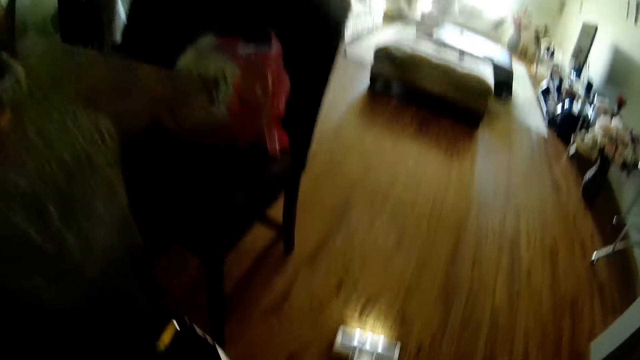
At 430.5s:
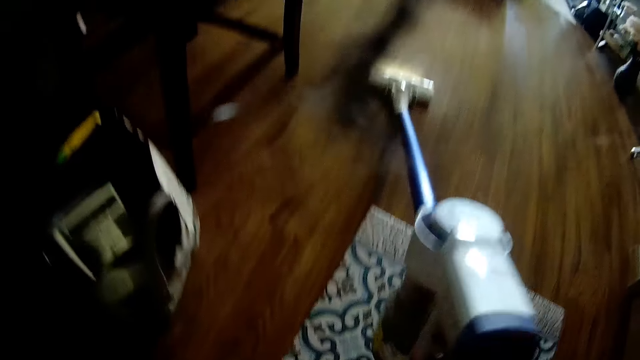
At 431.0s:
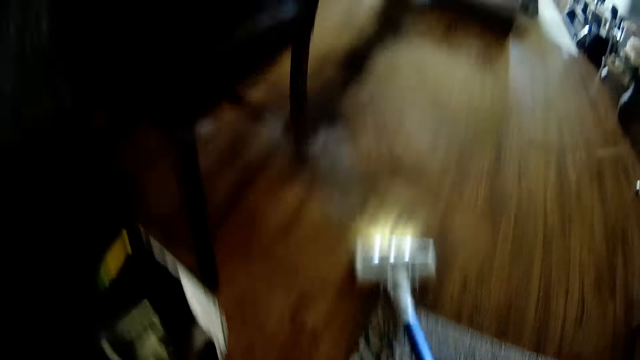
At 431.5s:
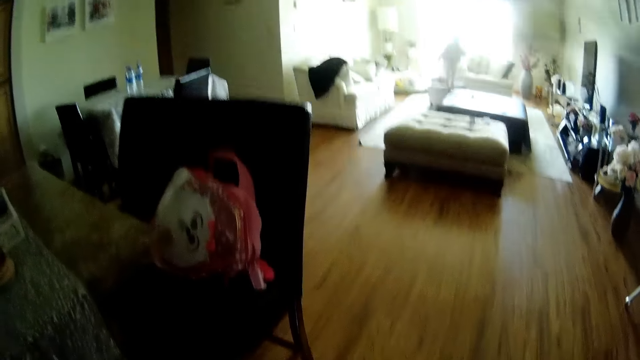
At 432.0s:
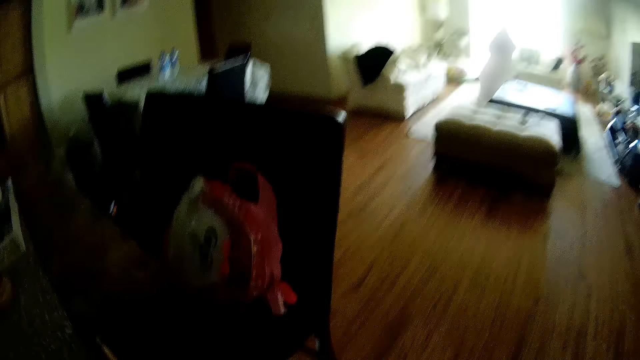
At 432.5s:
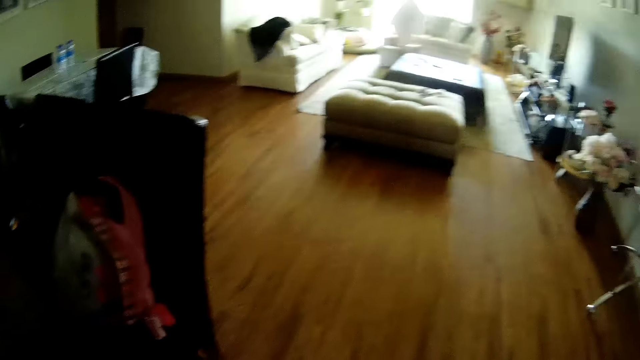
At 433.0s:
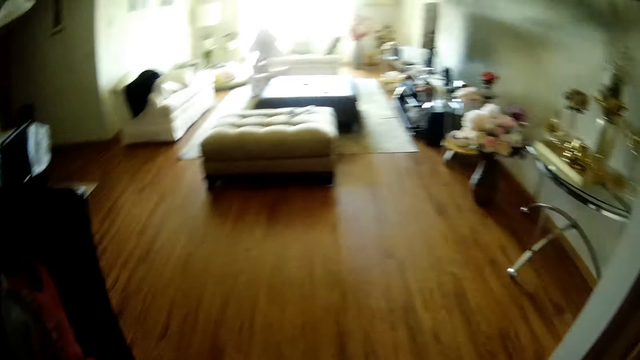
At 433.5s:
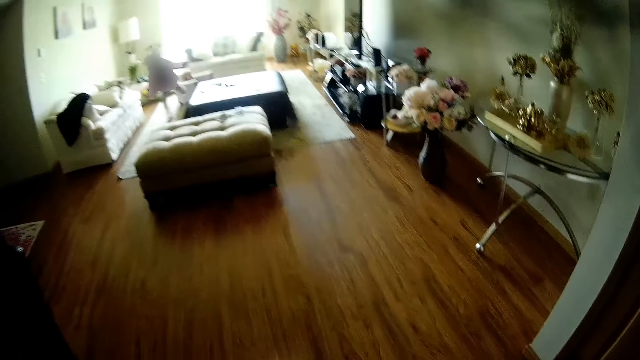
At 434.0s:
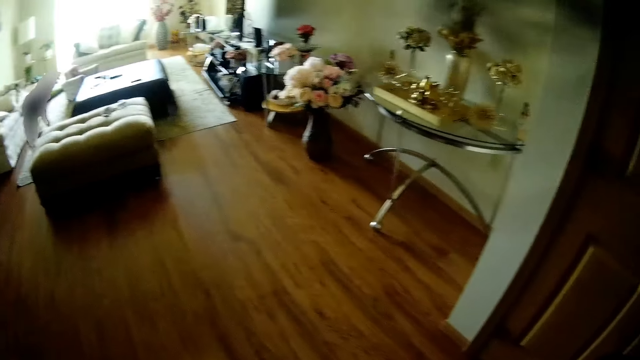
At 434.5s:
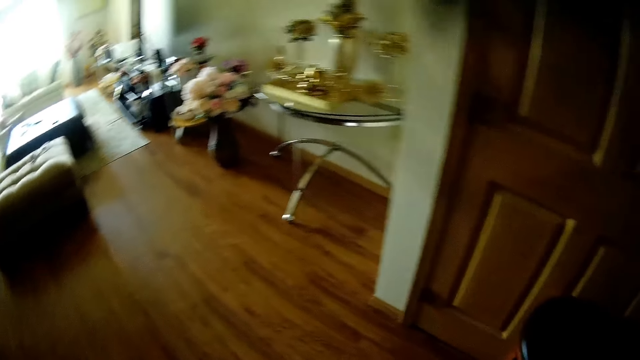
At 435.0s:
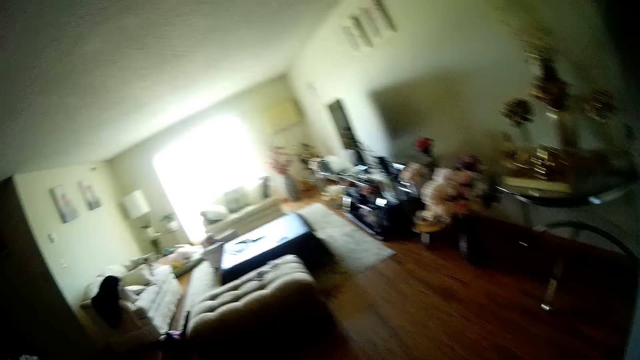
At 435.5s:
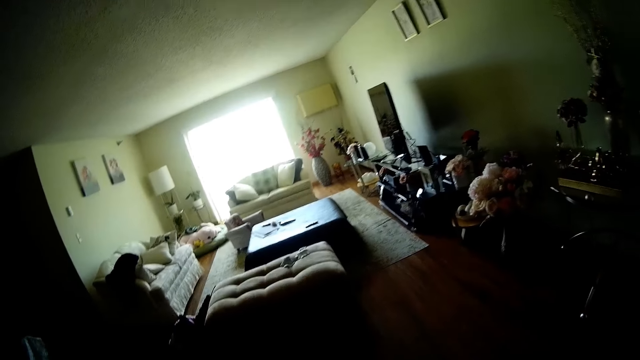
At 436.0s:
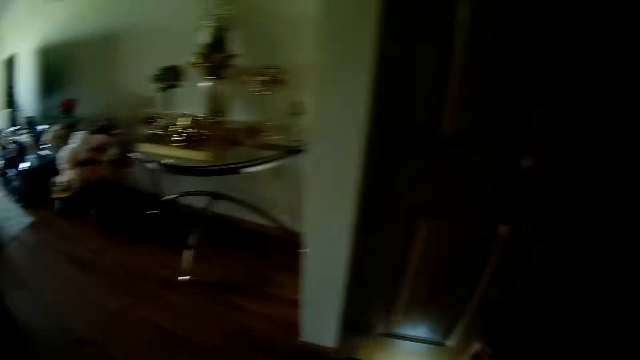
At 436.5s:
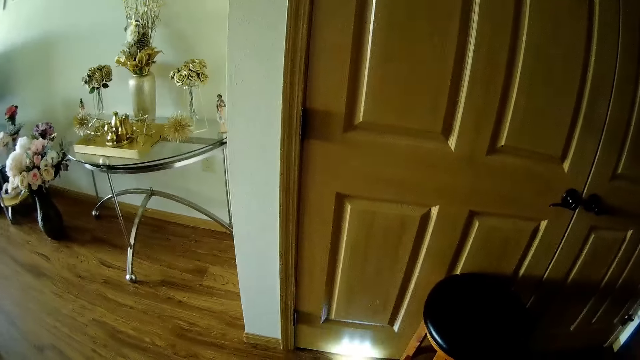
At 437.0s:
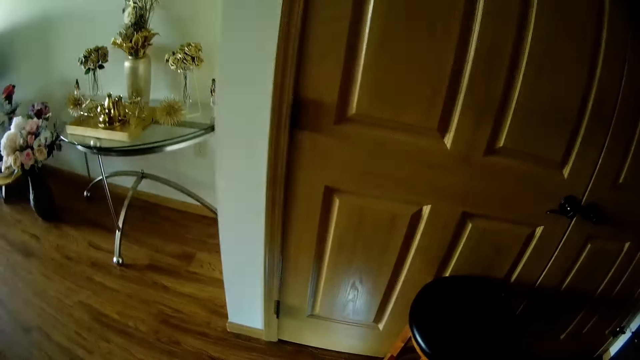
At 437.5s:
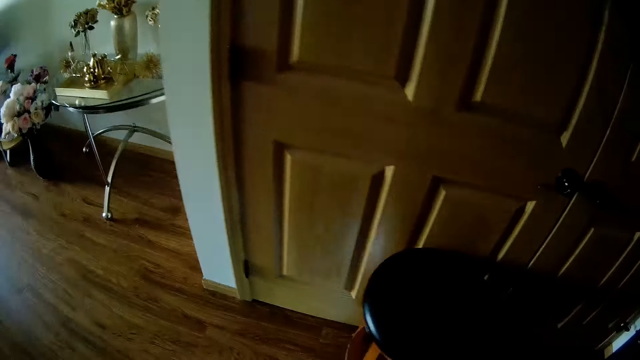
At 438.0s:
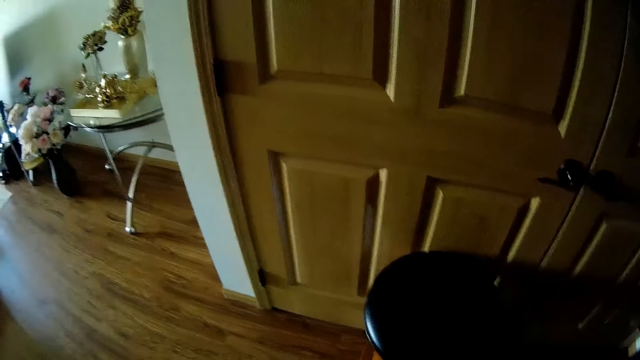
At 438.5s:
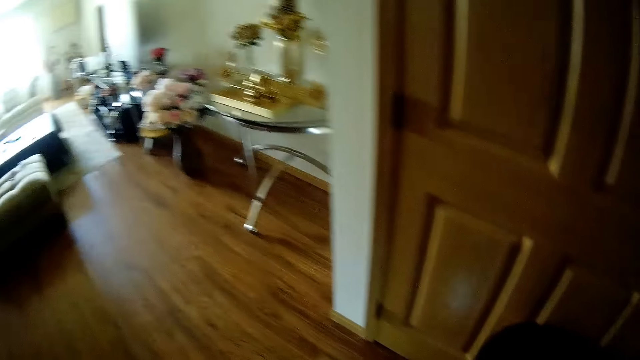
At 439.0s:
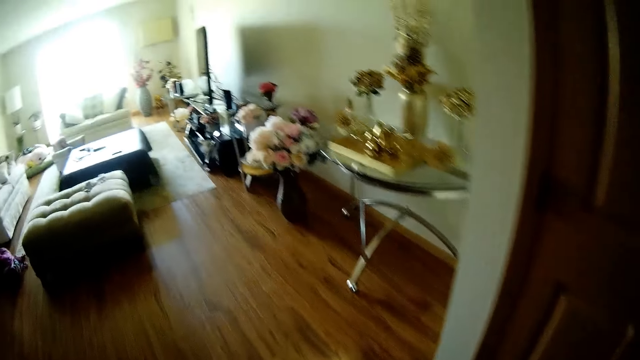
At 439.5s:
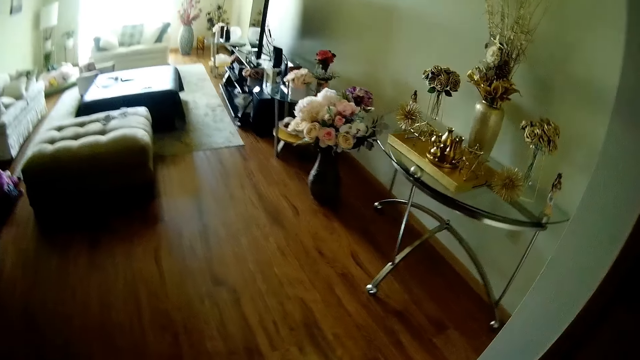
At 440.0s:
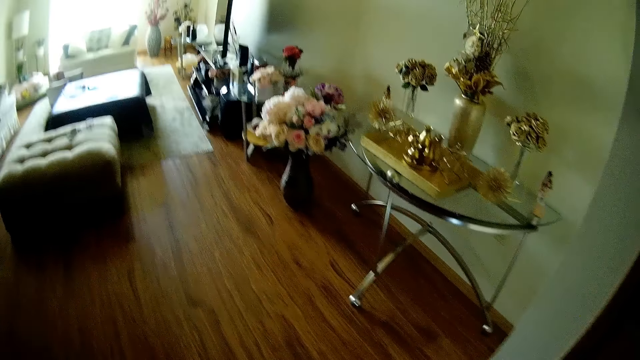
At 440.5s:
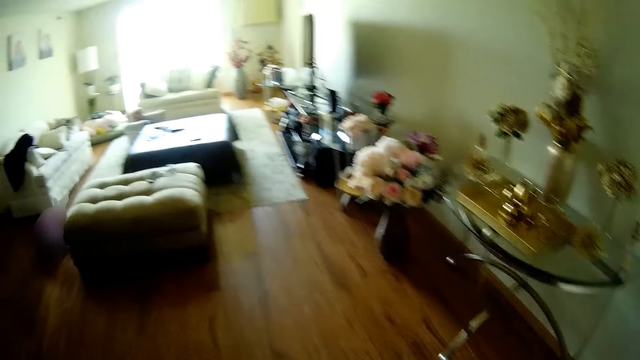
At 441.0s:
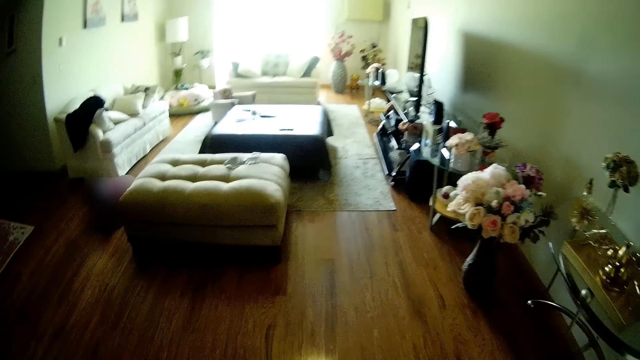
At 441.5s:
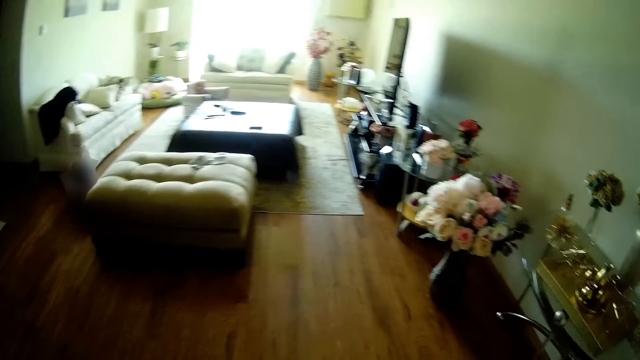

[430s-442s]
The camera wearer vacuum cleans the floor. They converse with a kid. The kid jumps to the floor from the chair. The kid runs around the house. The camera wearer vacuum cleans the floor. They converse with the kid.

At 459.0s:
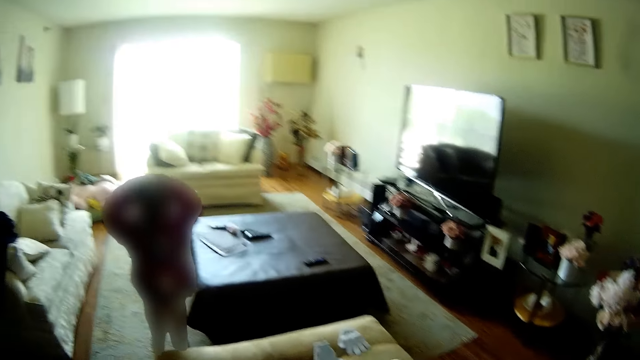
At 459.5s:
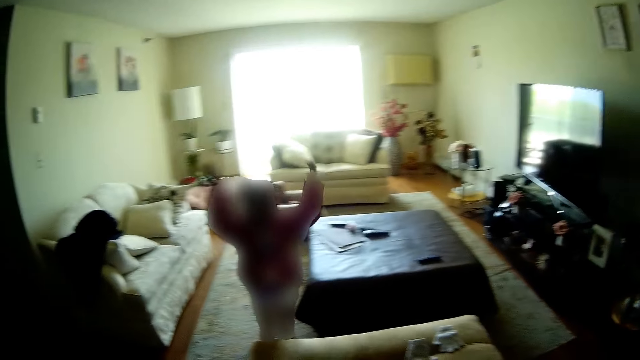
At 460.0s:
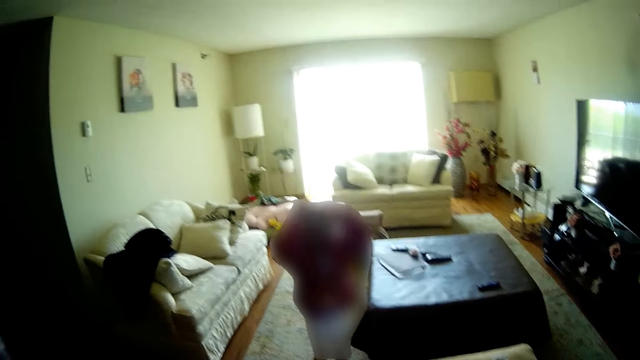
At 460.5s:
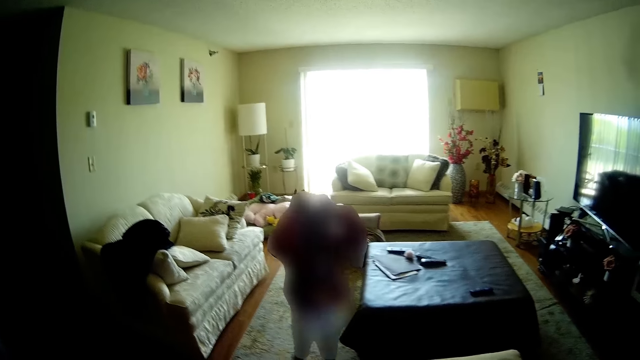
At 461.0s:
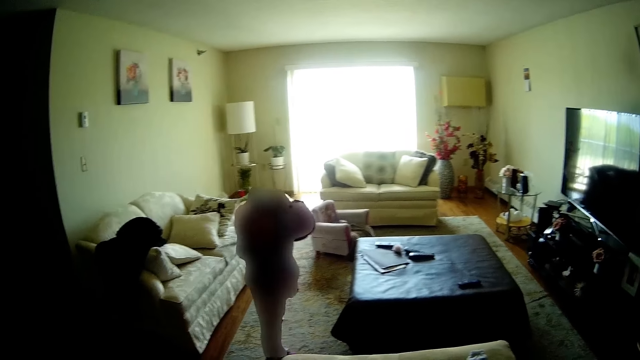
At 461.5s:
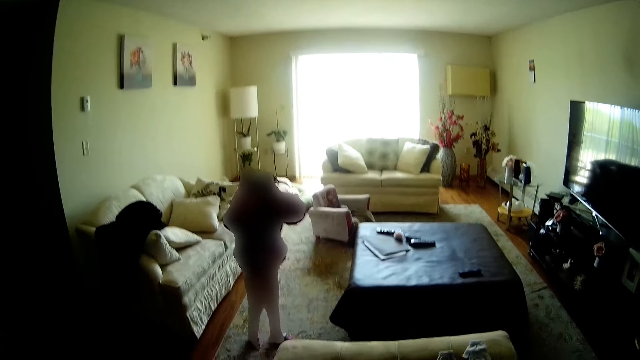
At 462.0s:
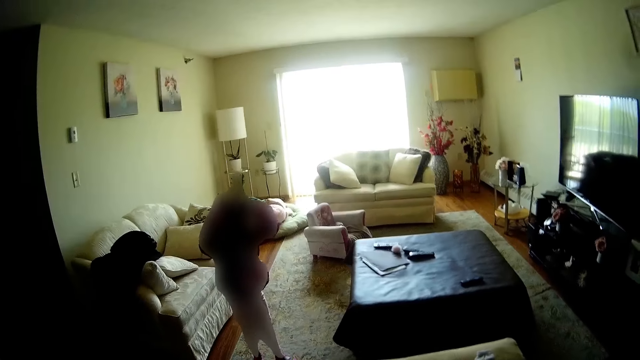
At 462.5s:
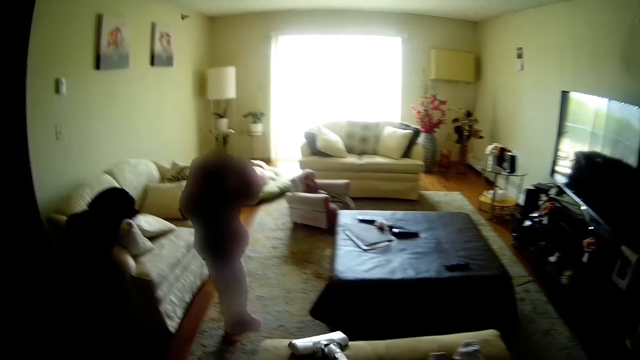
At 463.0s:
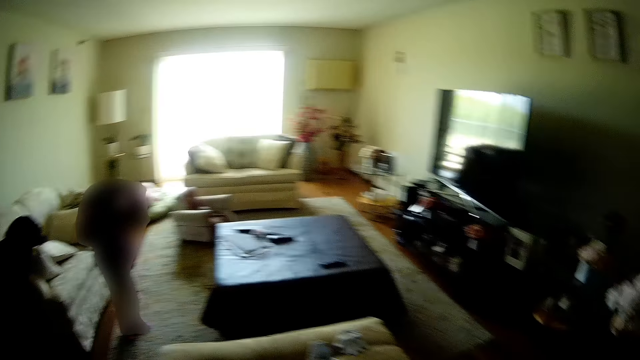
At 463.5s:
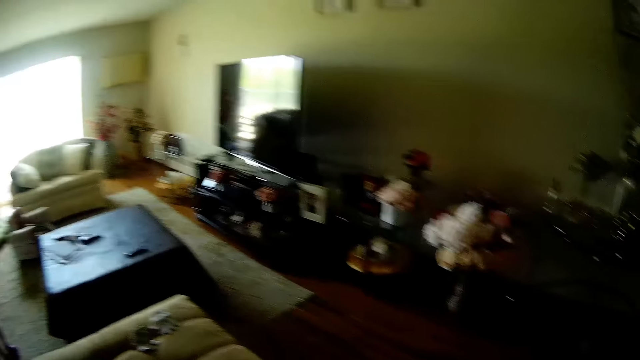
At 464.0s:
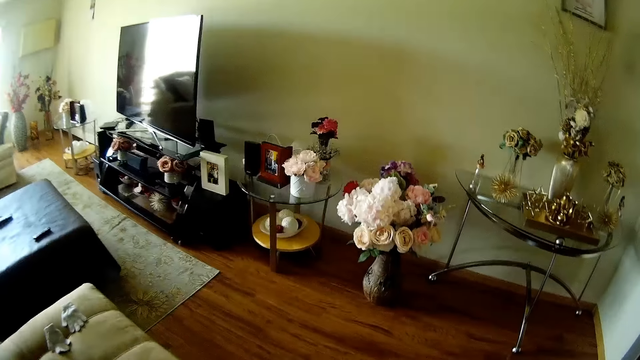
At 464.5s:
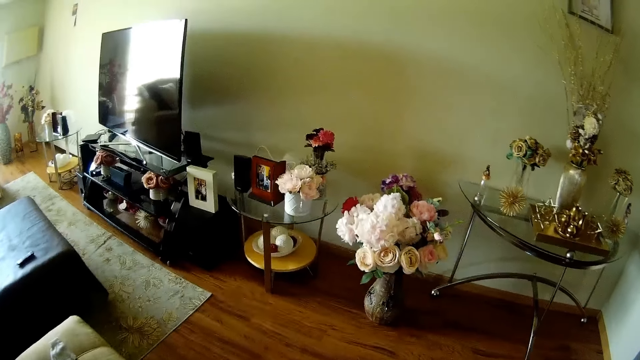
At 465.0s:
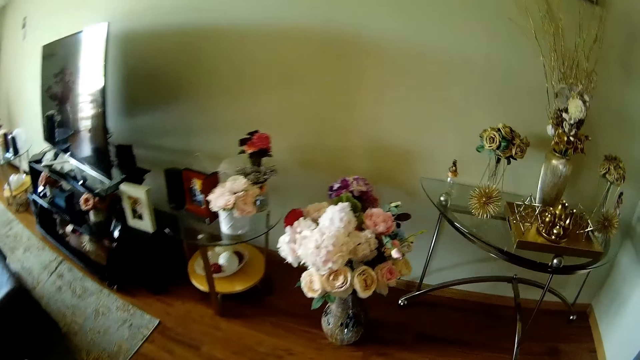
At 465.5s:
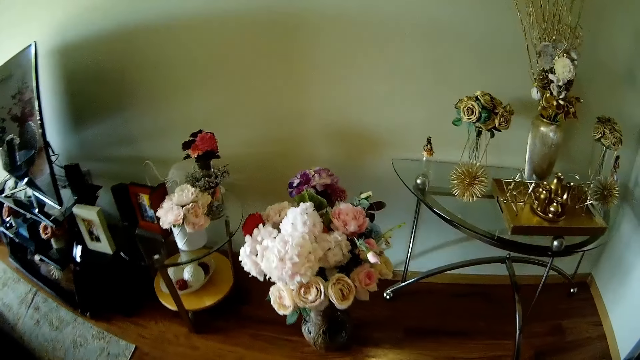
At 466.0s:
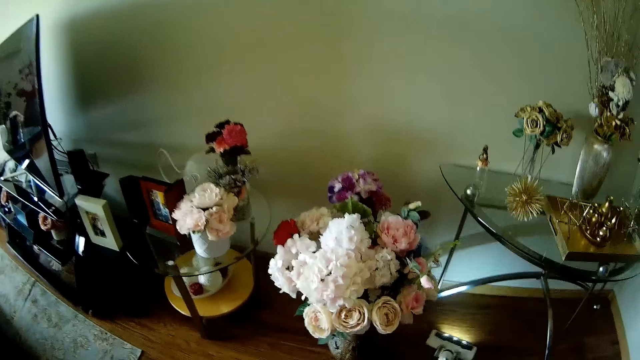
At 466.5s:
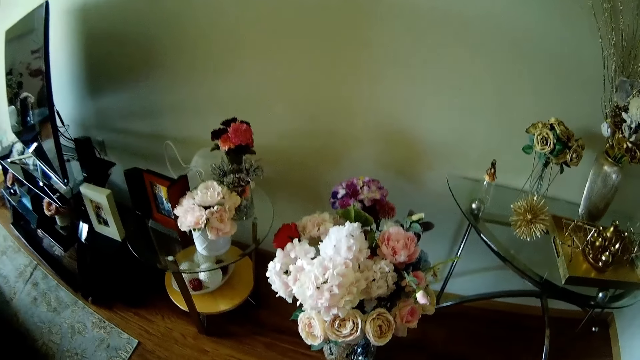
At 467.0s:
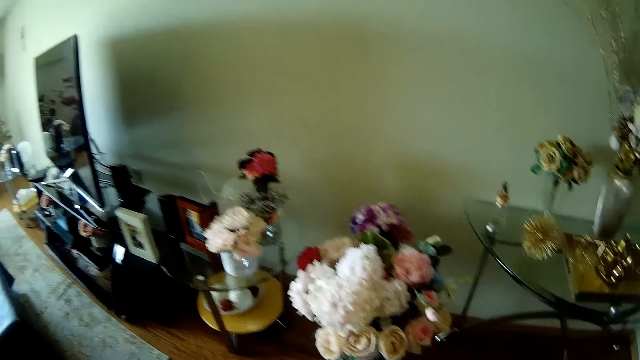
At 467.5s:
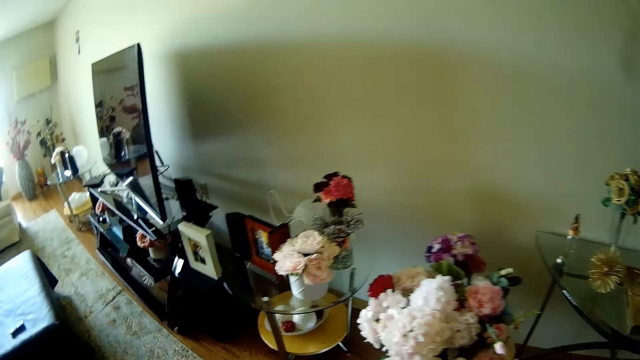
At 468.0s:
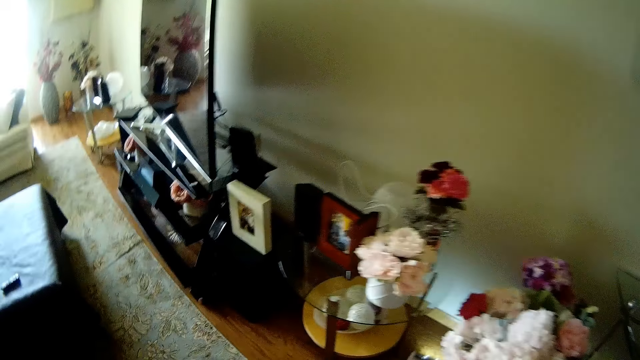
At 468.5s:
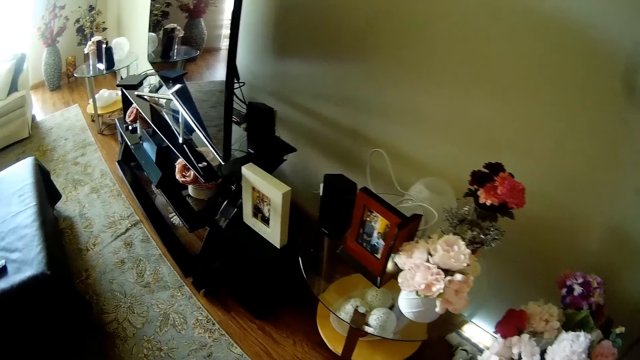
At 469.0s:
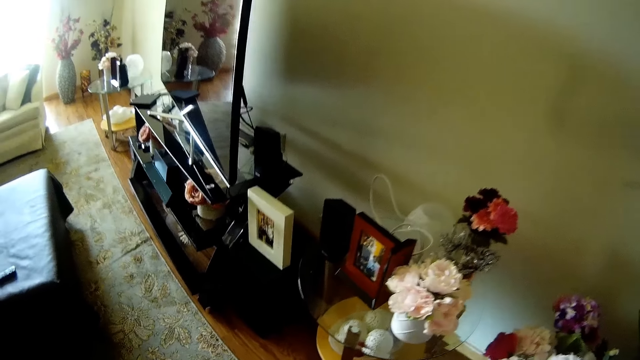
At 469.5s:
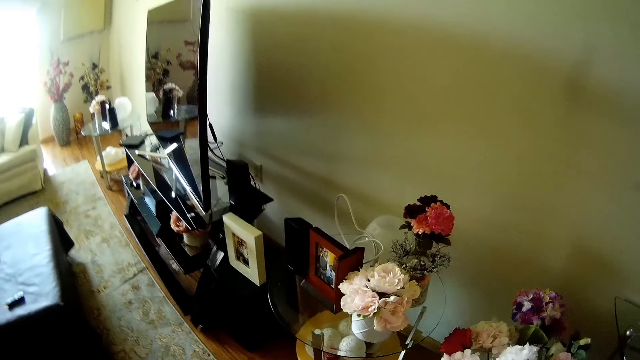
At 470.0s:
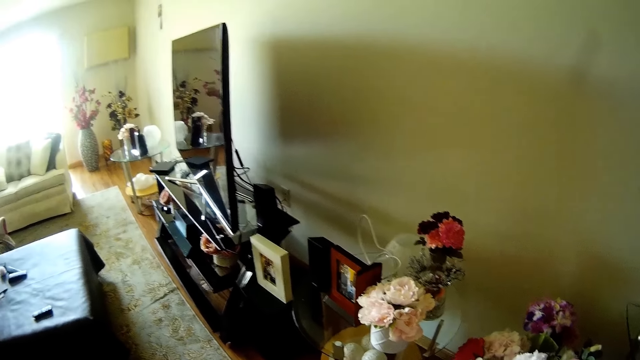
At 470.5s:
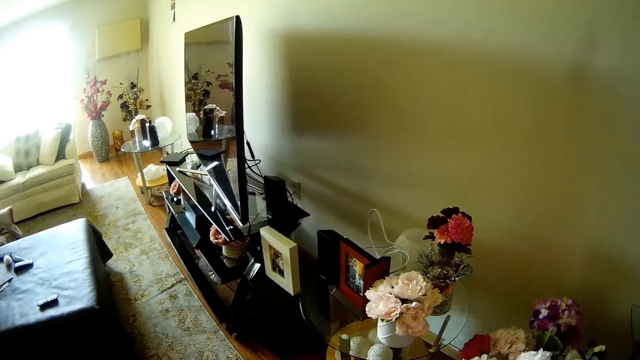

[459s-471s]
The camera wearer removes something from her head. She vacuum cleans the floor. She converses with the kid.
